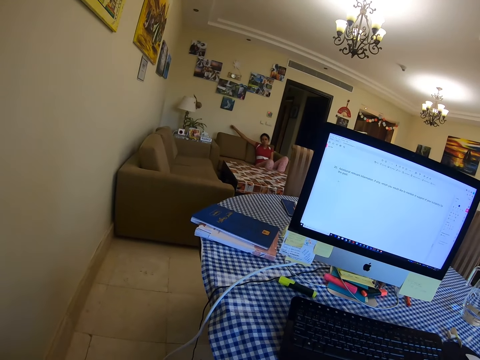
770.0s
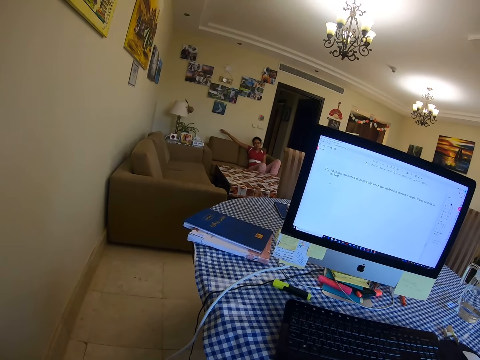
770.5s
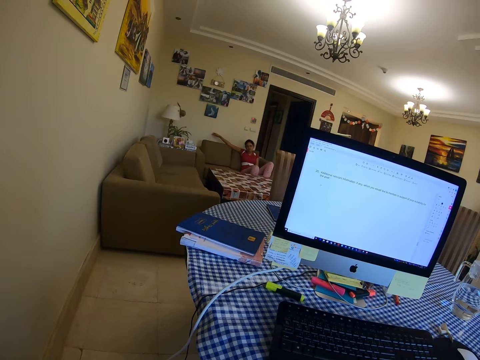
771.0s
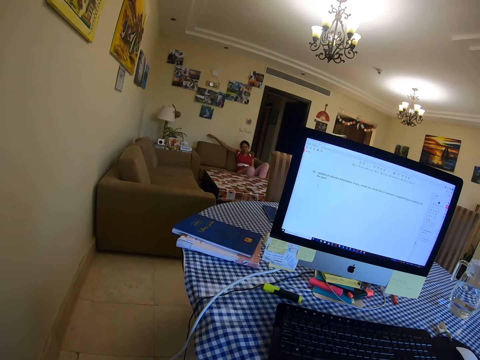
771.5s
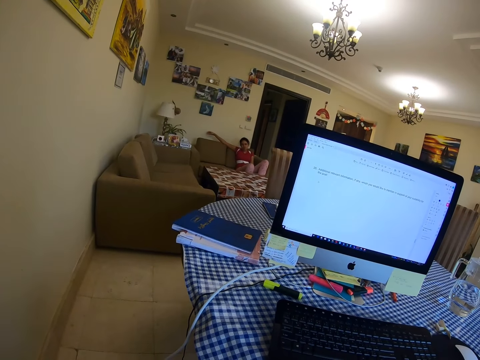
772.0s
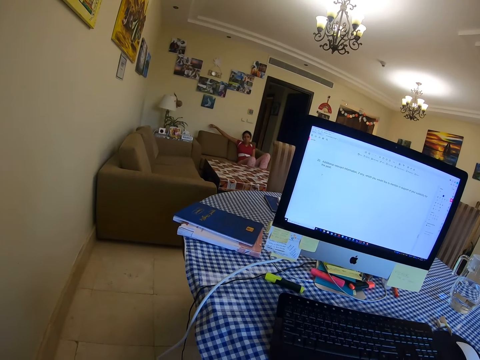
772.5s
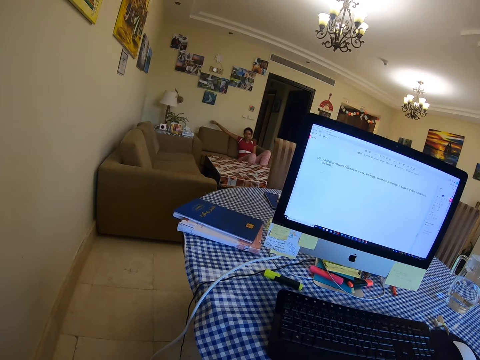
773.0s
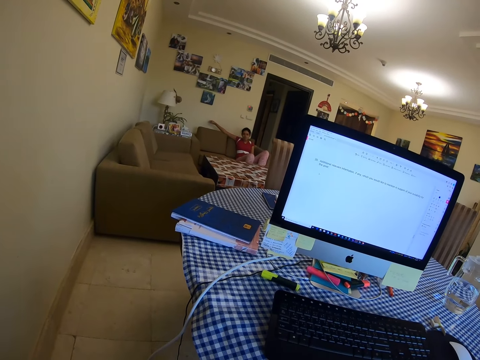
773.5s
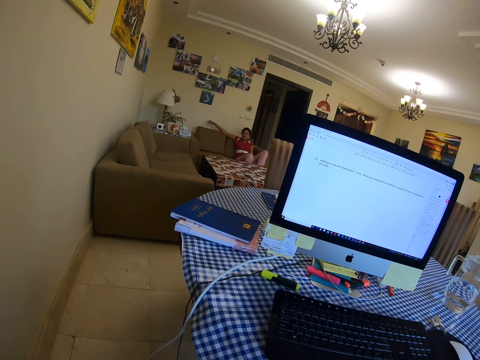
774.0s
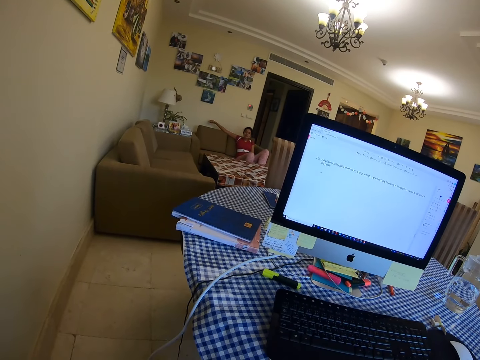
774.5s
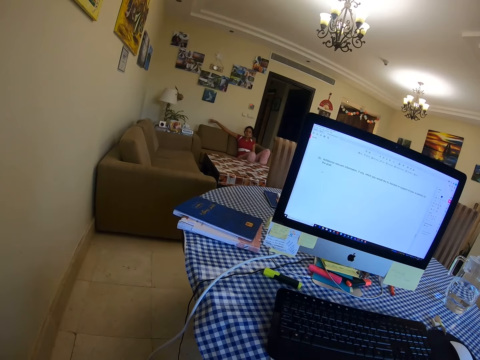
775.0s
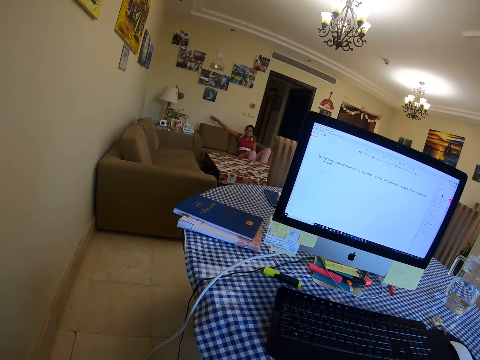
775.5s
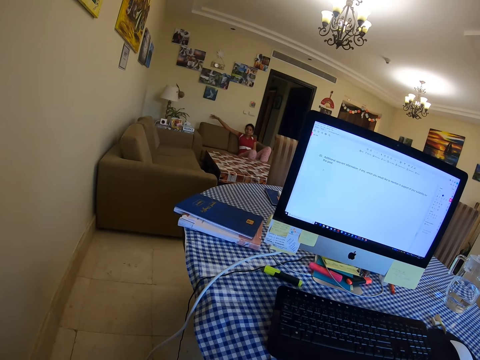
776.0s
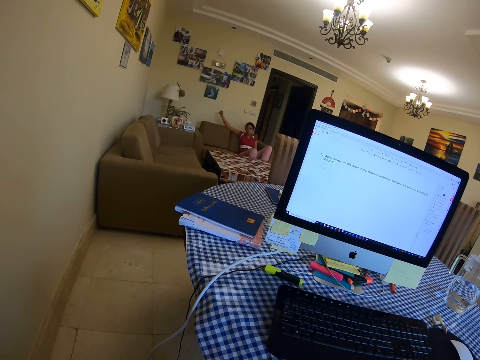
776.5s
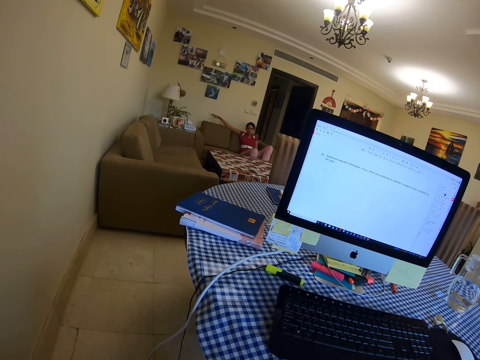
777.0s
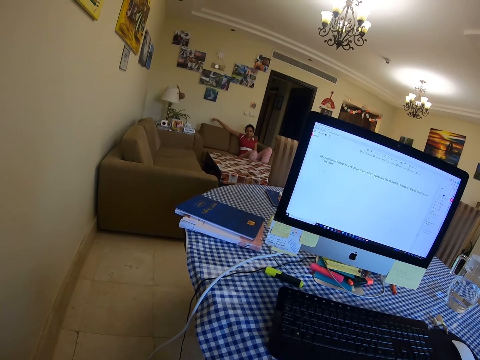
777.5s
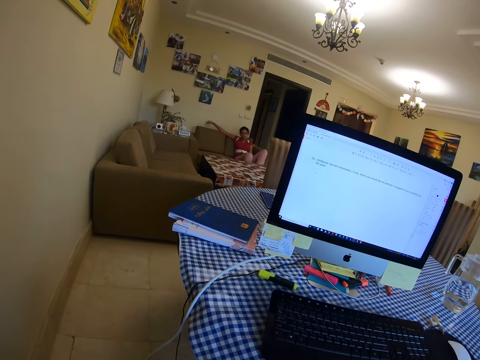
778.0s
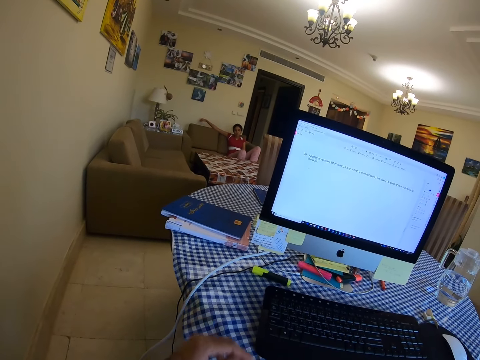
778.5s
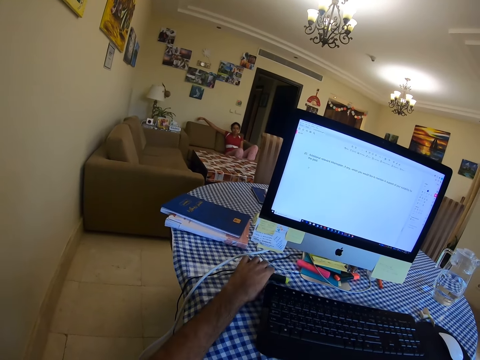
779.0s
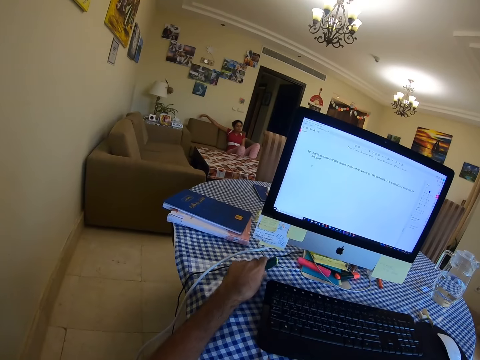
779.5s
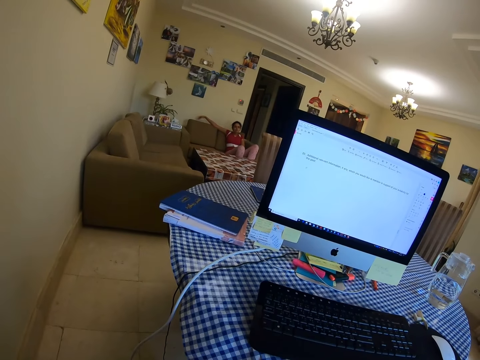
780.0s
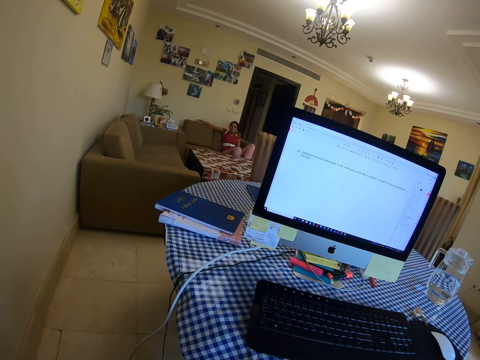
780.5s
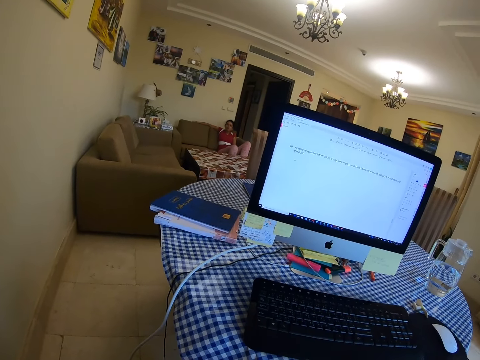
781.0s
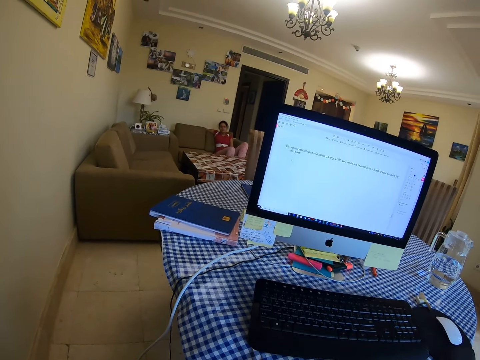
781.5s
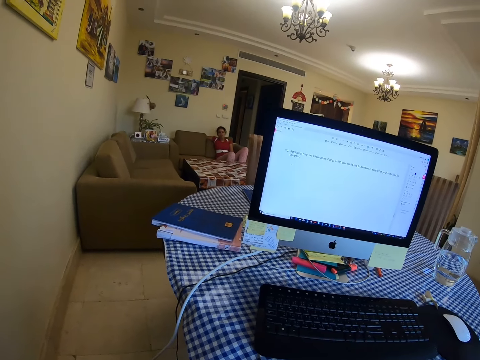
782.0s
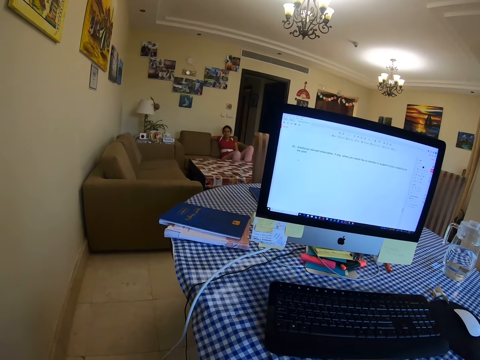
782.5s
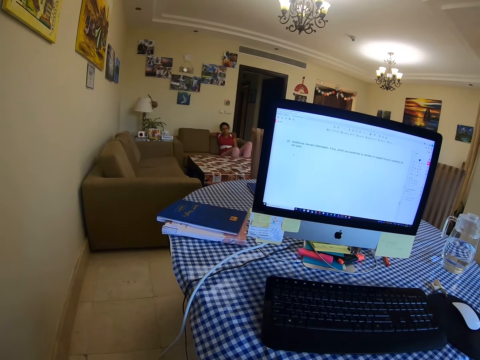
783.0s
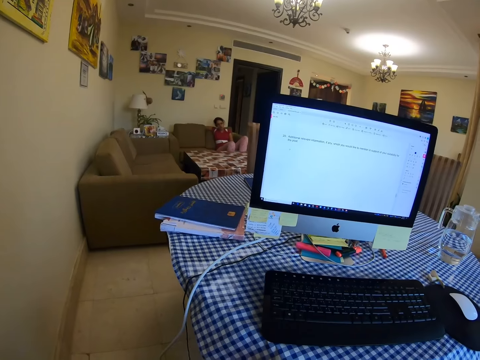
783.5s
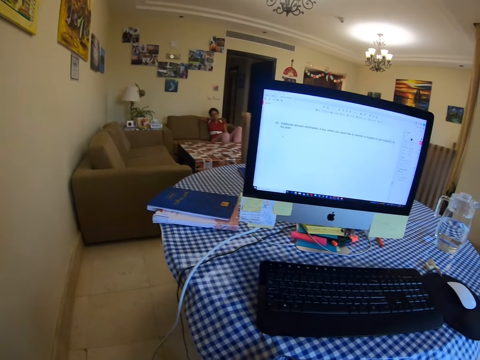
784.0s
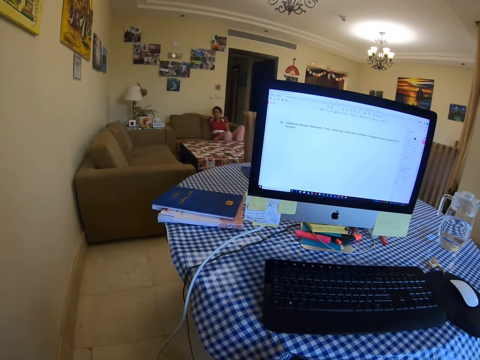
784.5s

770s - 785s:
The camera wearer picks a marker pen.

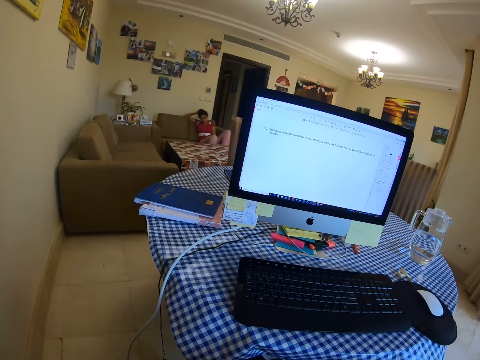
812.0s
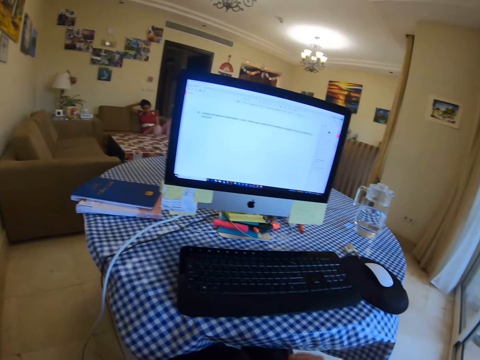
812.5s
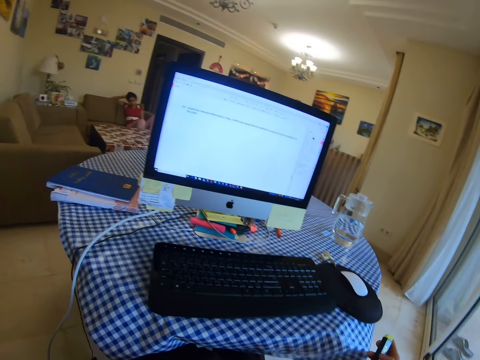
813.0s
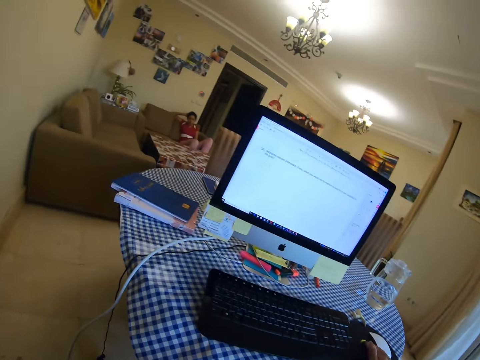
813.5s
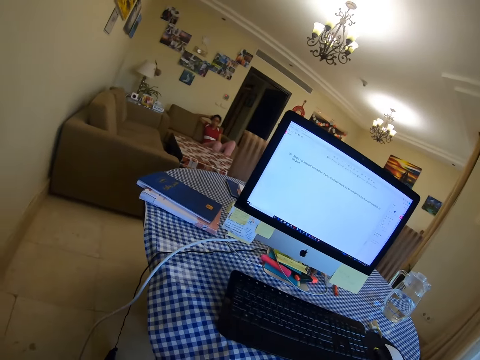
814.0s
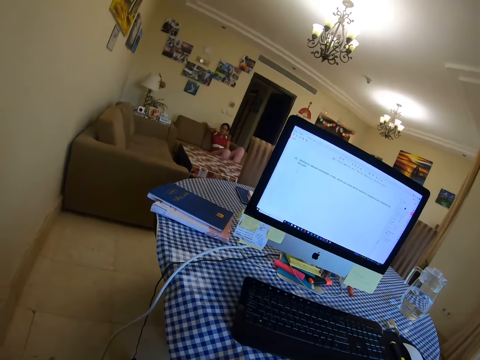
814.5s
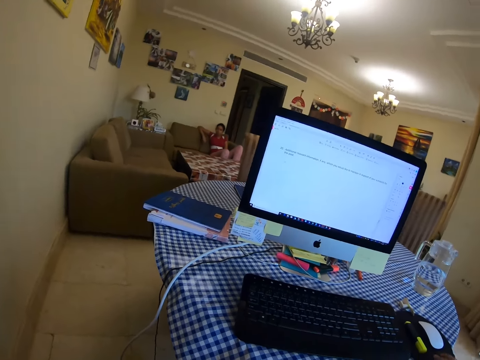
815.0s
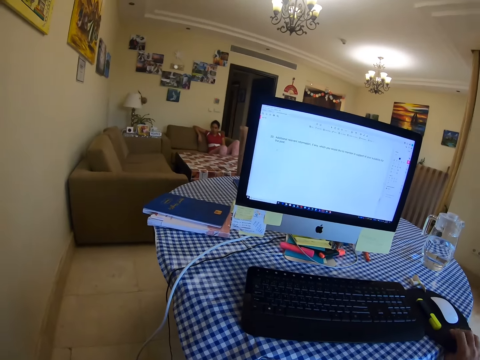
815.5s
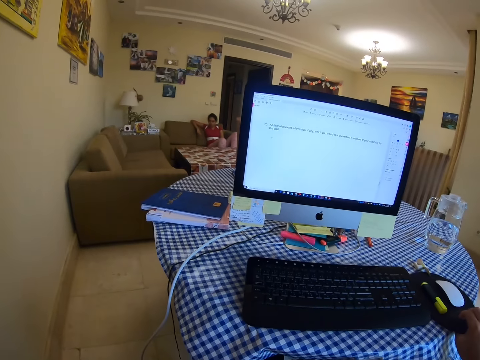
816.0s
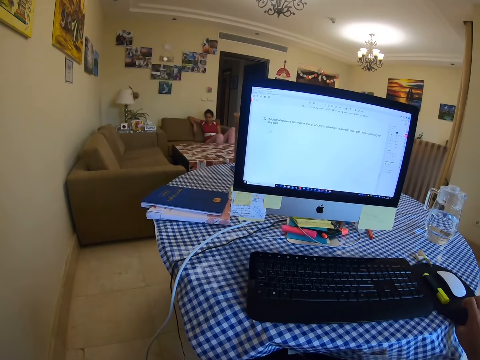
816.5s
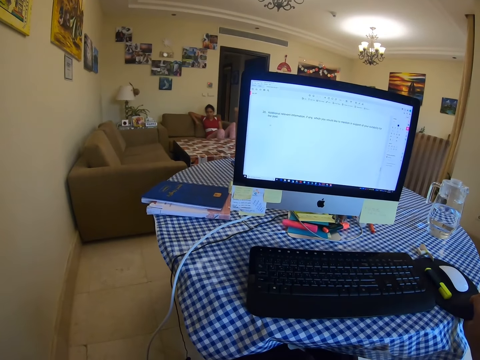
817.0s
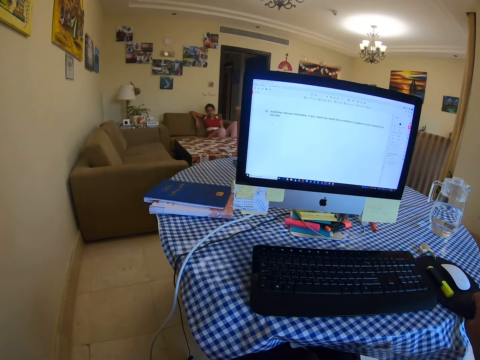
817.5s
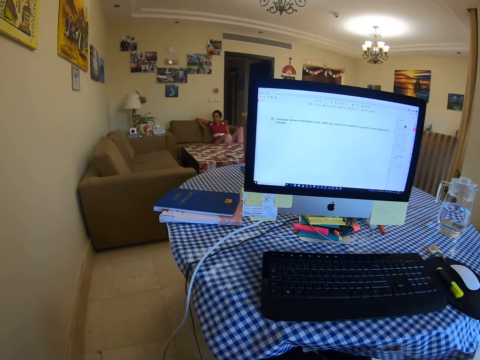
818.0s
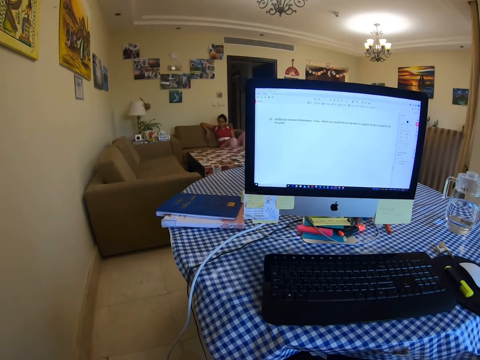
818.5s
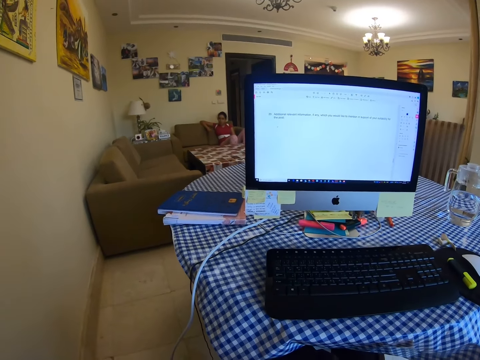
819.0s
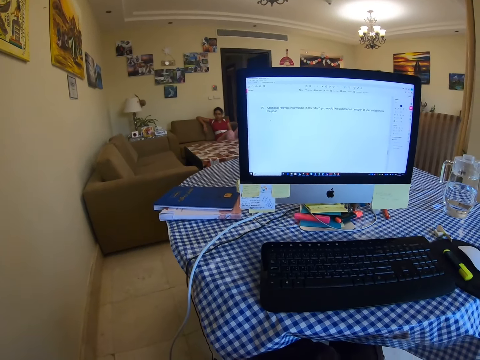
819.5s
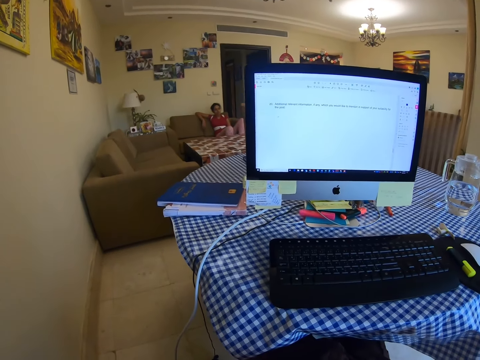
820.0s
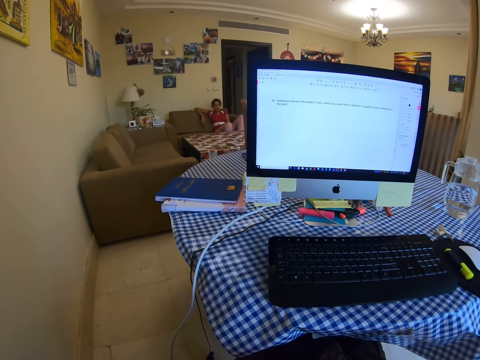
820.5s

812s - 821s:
The camera wearer puts a marker pen on a mouse pad. They touch the mouse pad.

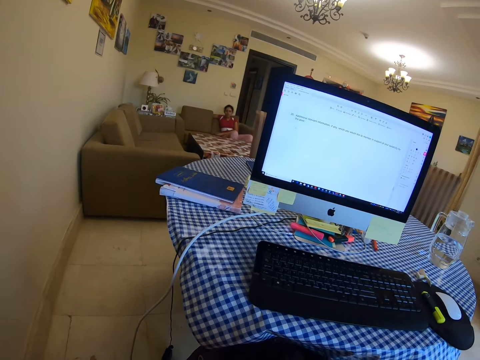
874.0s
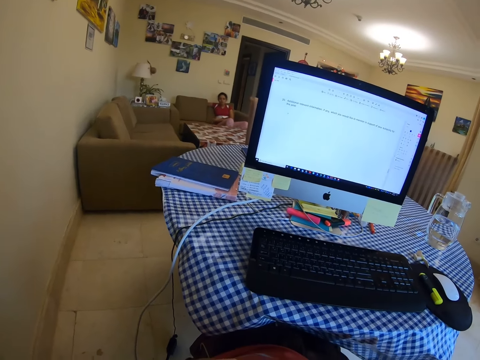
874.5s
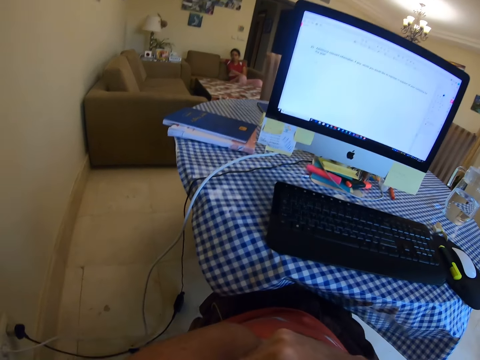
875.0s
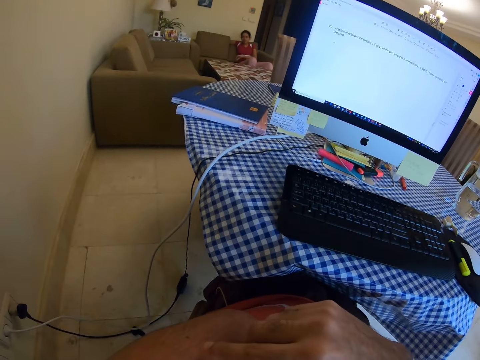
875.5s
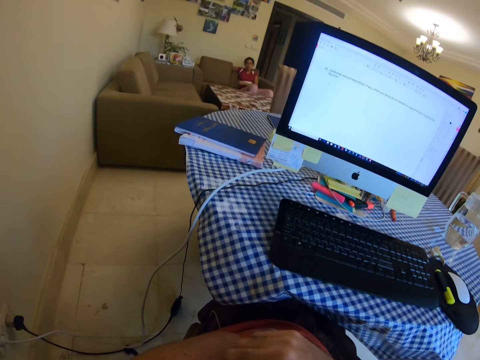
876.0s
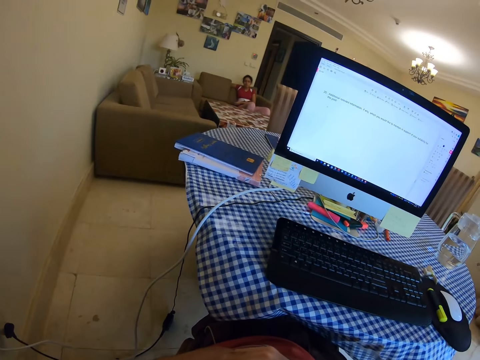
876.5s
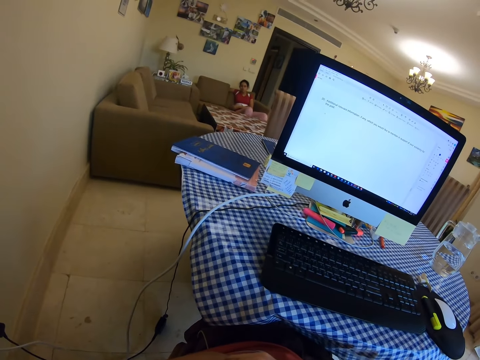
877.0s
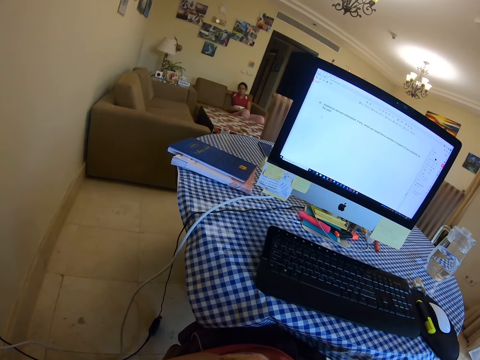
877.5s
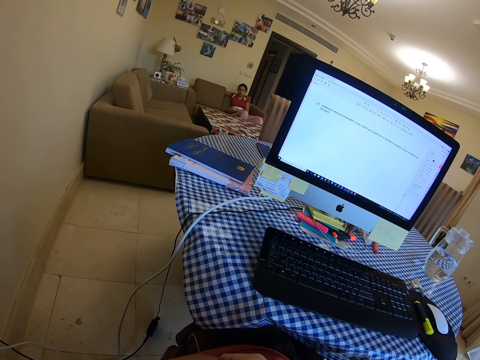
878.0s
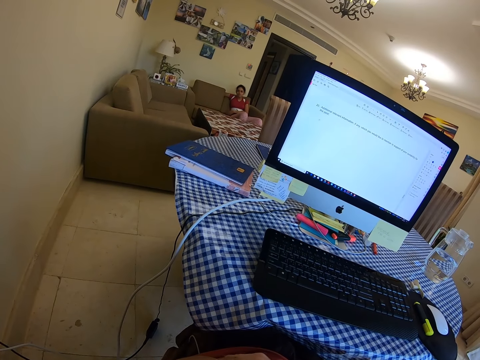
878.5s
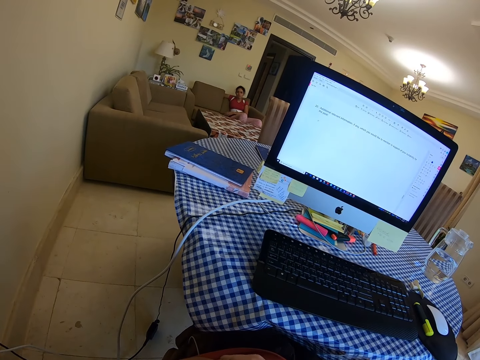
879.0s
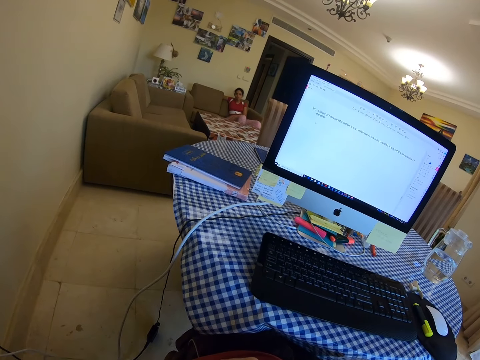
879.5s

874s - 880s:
The camera wearer scratches the left hand.
